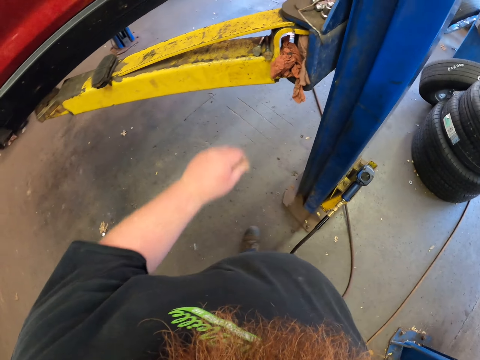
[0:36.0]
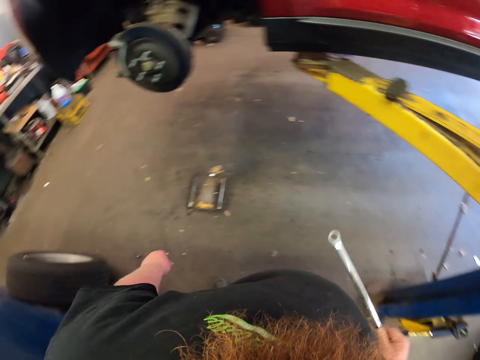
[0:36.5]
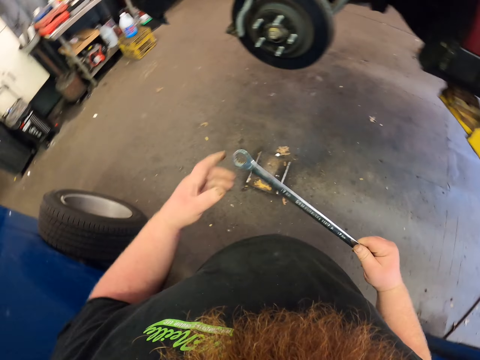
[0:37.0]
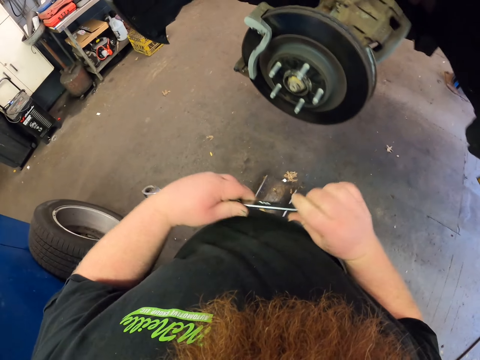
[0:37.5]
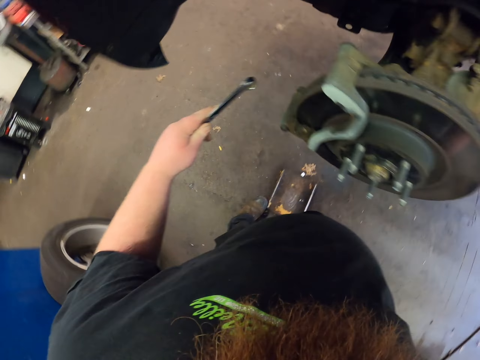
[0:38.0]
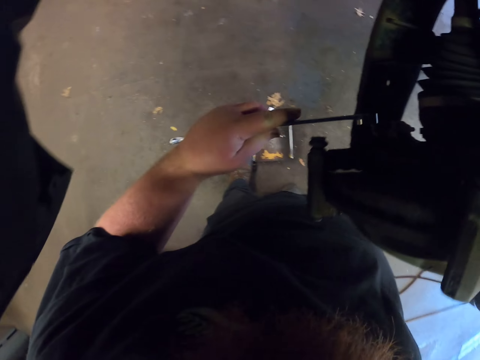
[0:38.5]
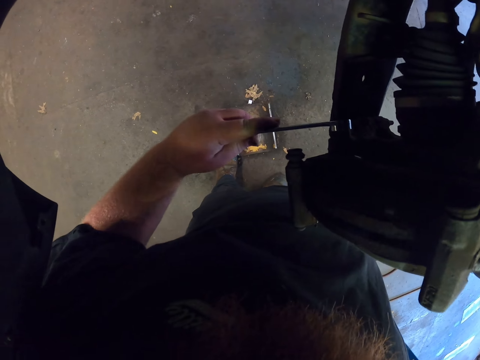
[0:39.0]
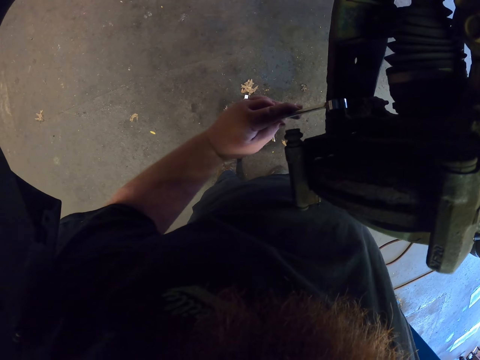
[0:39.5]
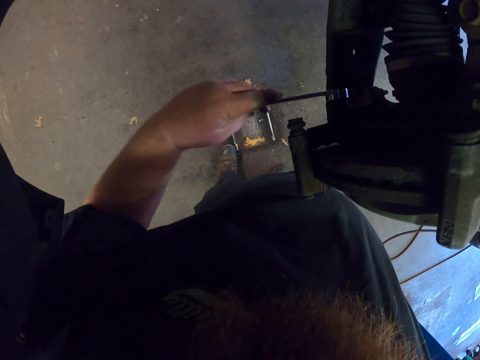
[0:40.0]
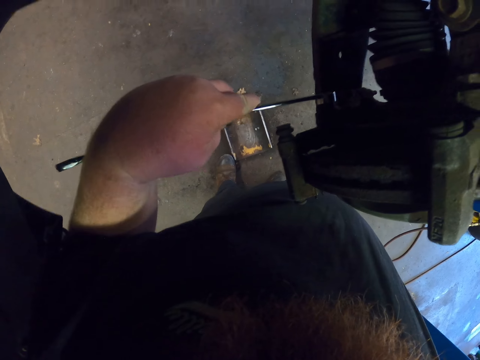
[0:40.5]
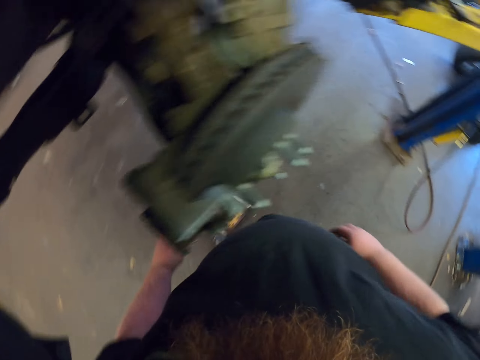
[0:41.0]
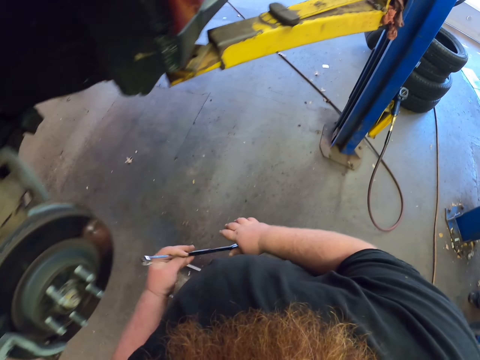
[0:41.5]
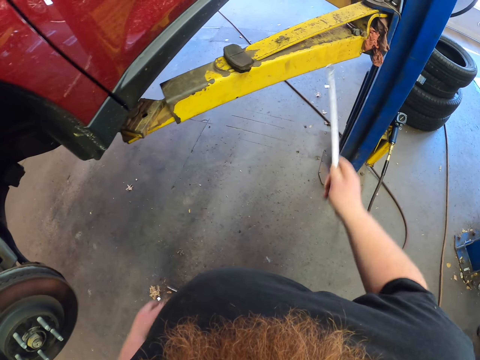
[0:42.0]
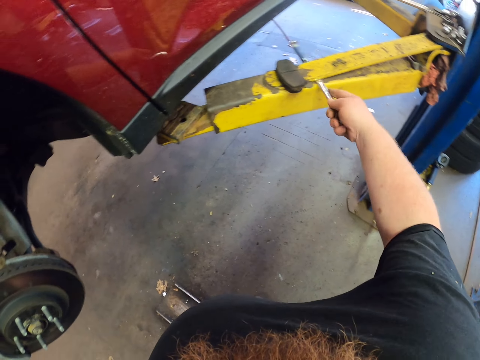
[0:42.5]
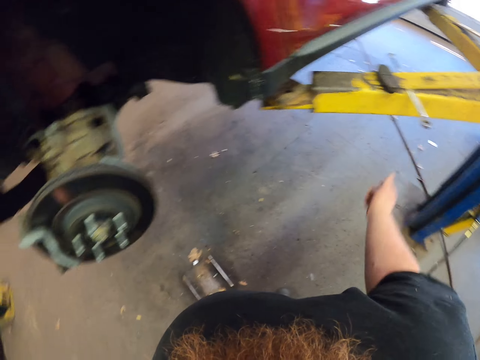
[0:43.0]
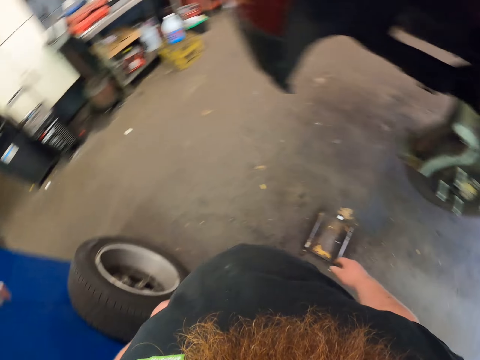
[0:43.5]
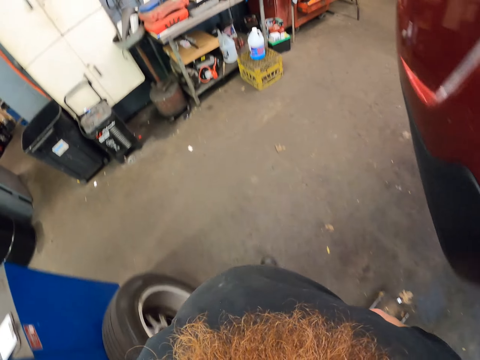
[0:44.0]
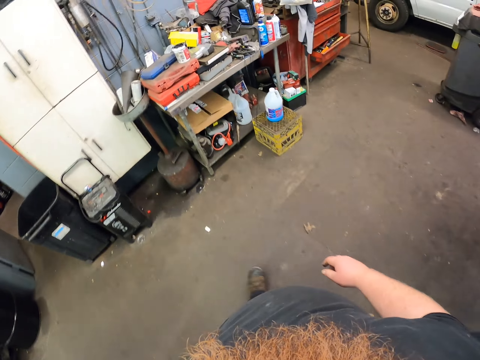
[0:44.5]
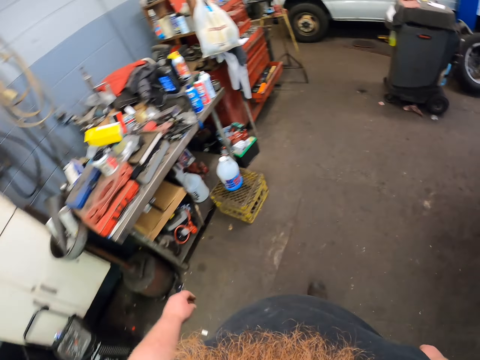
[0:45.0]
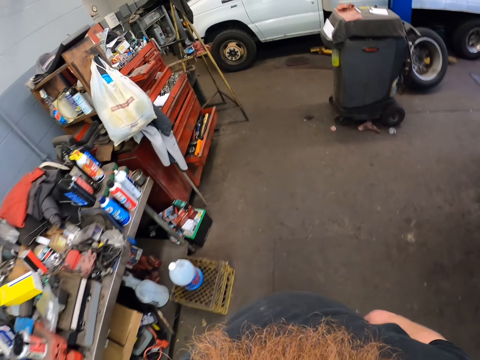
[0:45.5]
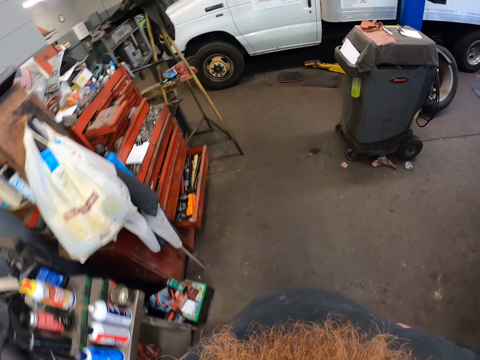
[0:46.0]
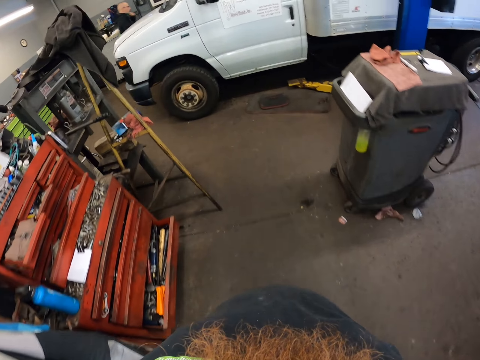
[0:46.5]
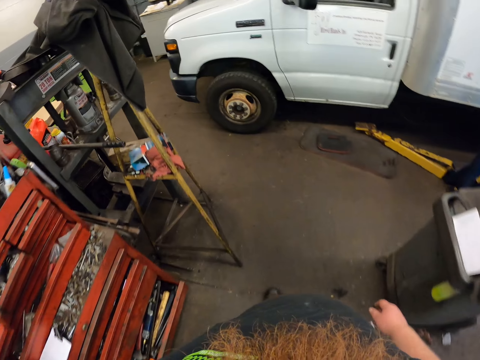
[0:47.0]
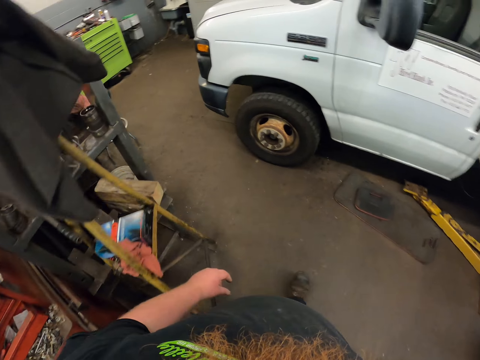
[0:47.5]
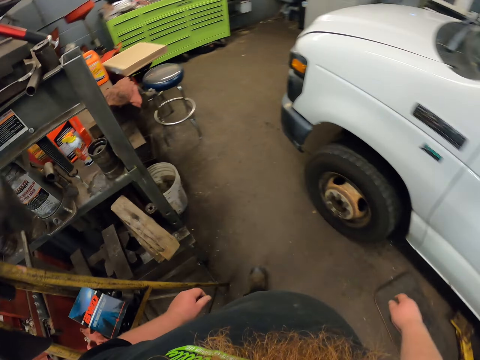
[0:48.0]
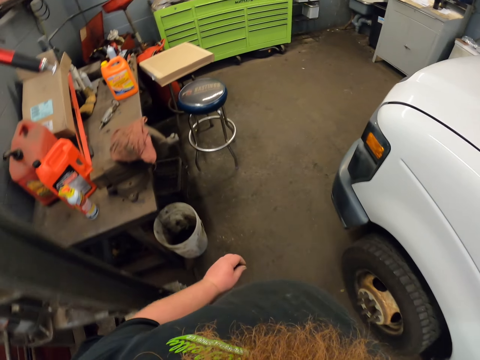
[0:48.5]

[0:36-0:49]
The camera wearer walks. They turn around. They loosen the bolt. They walk. They put the spanner aside. They walk towards the shelf.

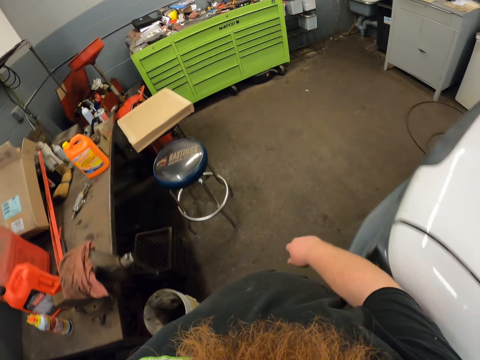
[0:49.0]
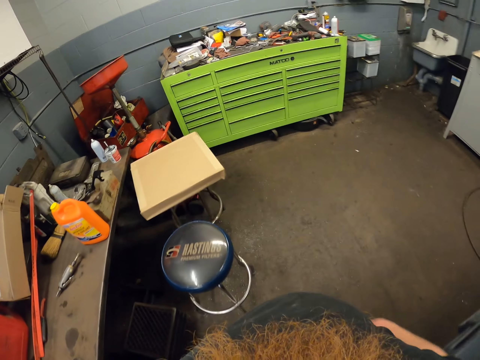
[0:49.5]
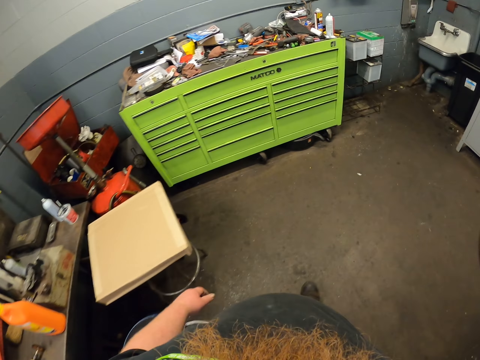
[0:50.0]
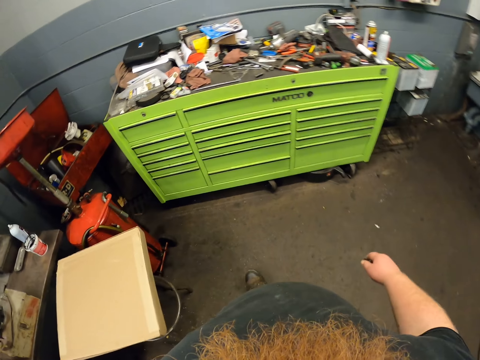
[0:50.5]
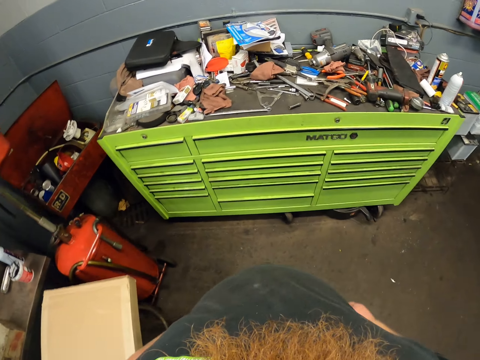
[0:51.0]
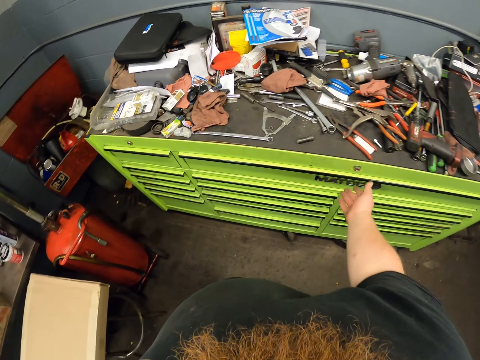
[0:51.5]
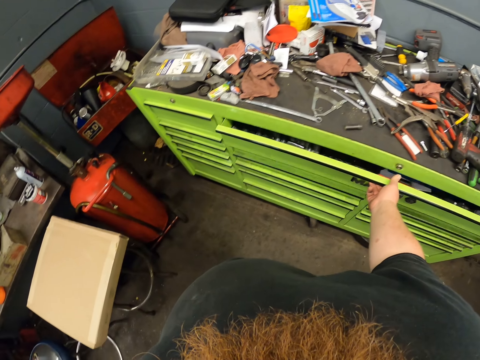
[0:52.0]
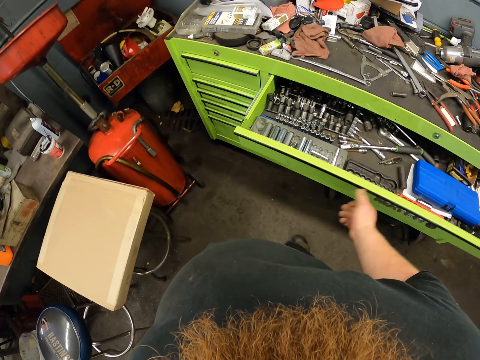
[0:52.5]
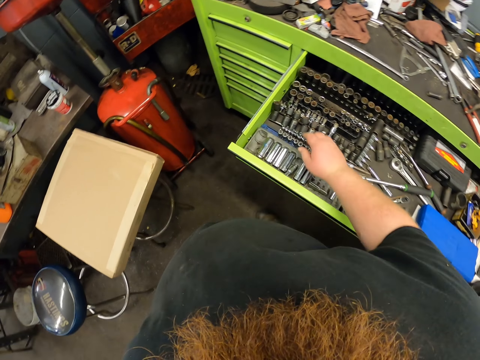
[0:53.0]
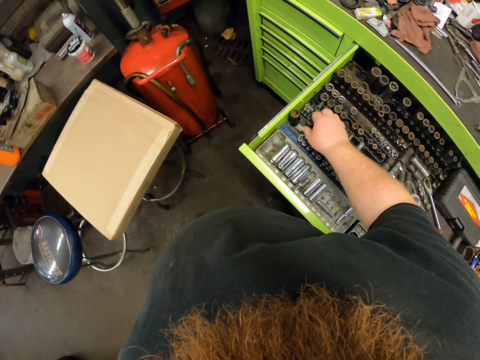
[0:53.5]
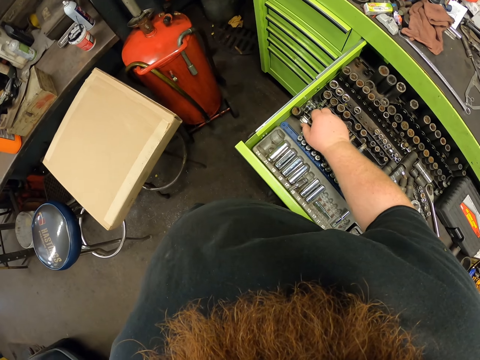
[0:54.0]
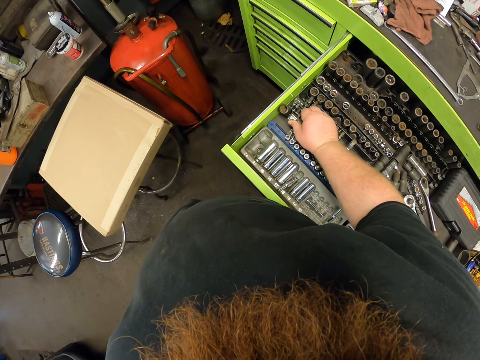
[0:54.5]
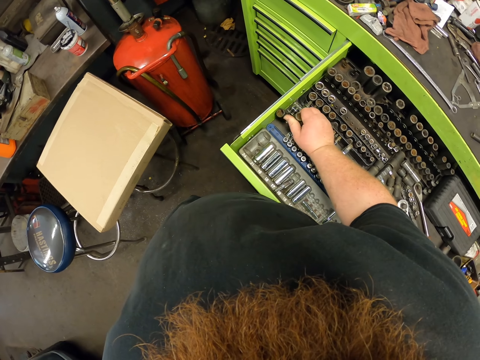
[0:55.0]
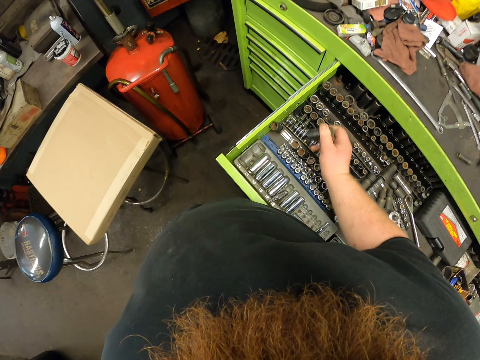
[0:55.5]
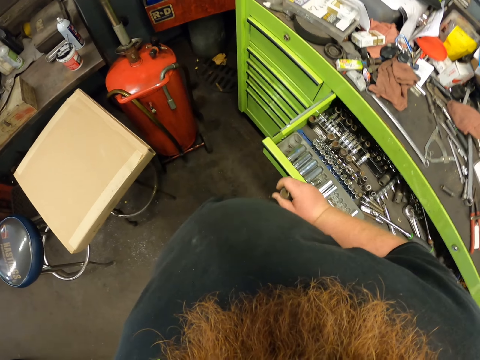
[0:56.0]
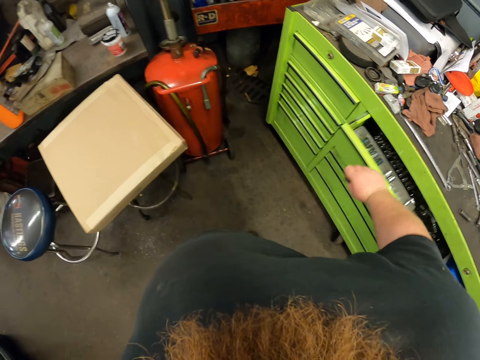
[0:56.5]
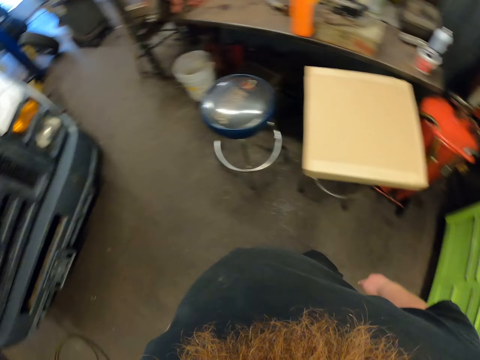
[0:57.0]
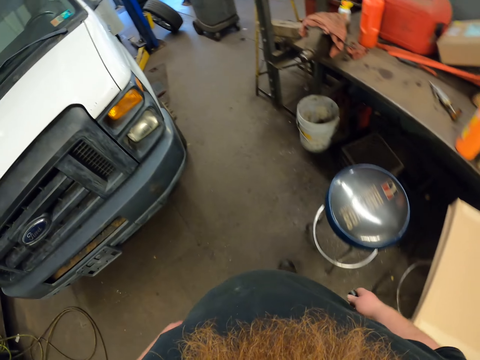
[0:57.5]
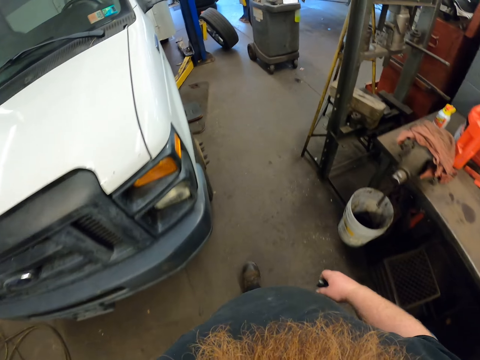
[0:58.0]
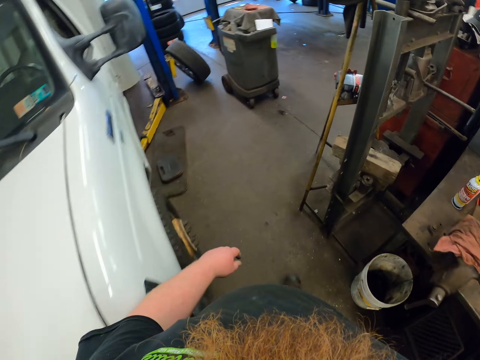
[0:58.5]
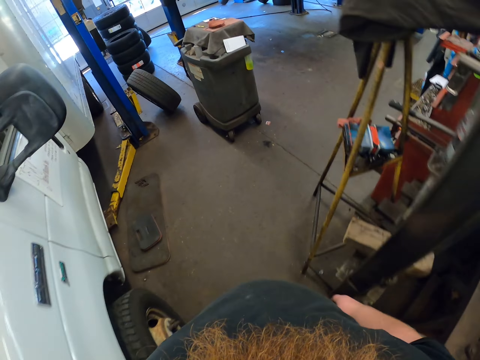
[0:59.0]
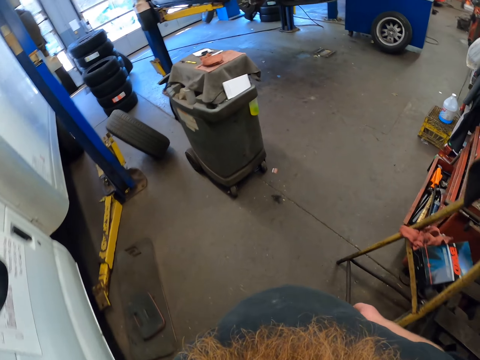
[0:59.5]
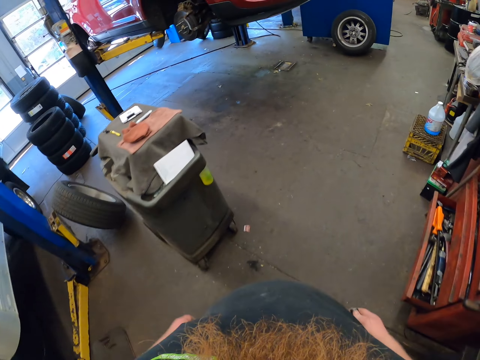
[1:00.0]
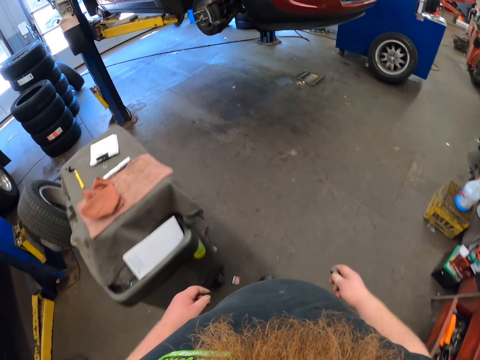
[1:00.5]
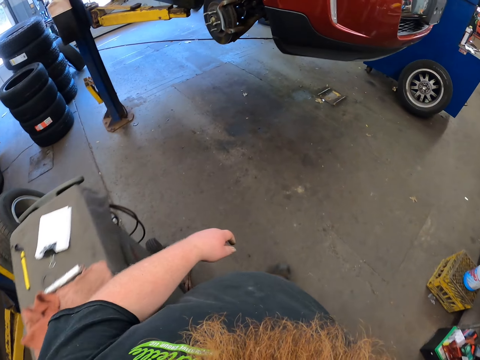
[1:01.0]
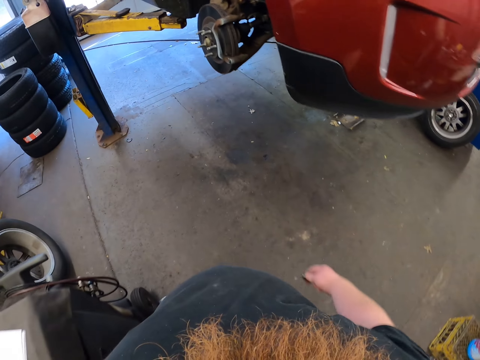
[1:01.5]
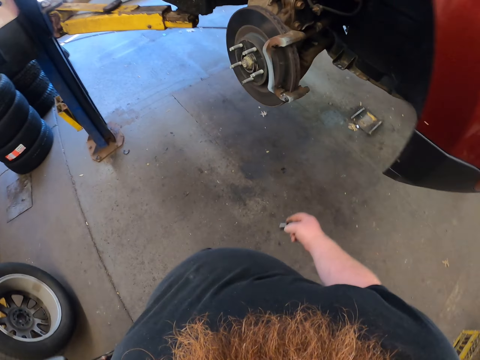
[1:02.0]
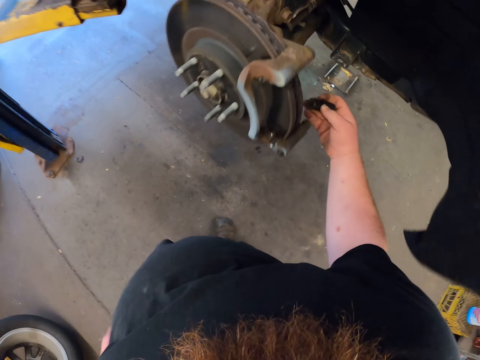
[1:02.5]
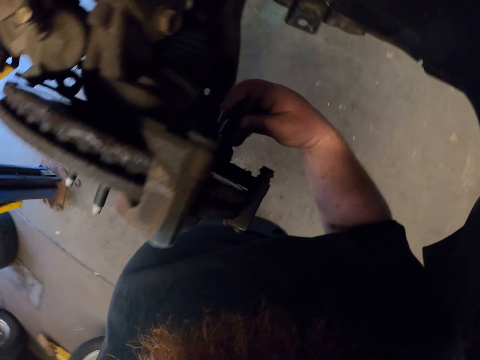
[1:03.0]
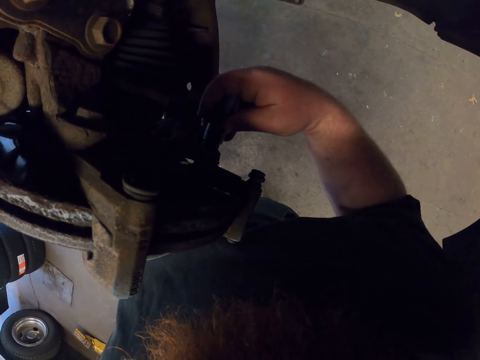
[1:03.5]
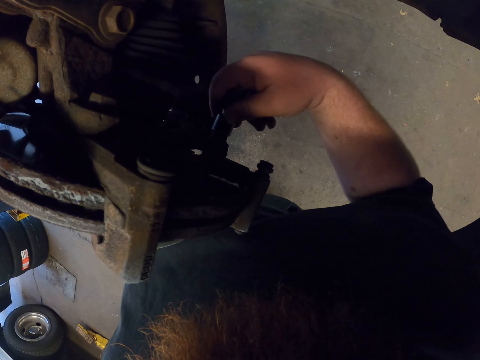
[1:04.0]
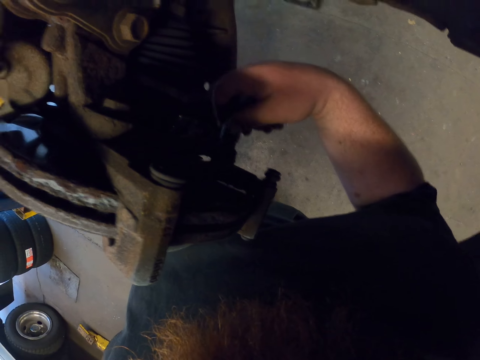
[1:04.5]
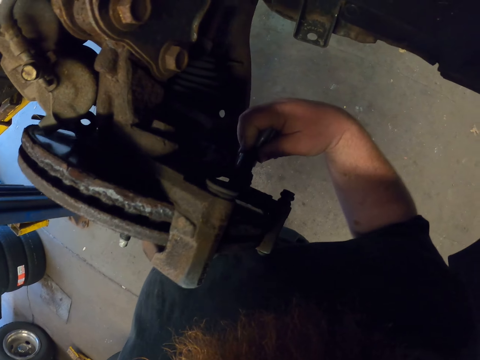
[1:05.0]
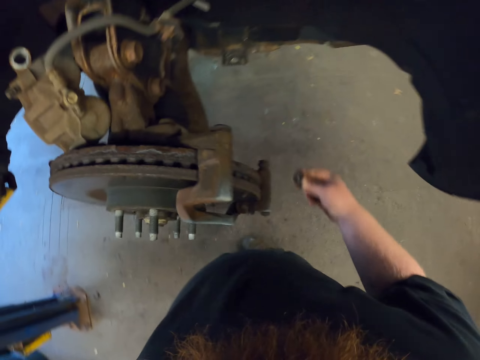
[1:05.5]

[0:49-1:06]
The camera wearer opens the drawer. They pick up the nut. They close the drawer. They walk in the room. They fit the nut on the wheel hub.
